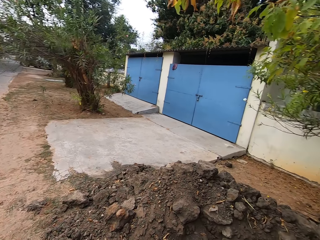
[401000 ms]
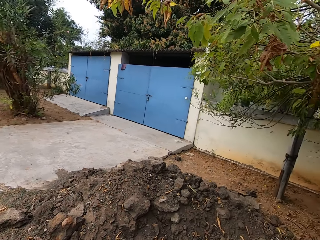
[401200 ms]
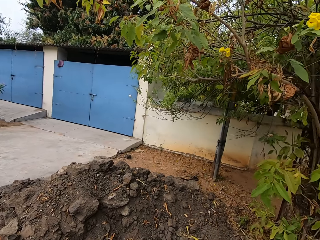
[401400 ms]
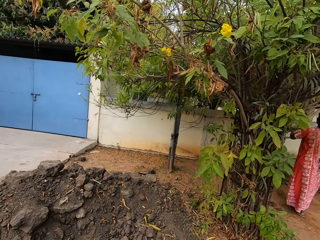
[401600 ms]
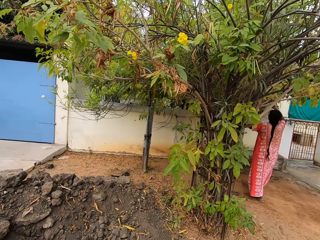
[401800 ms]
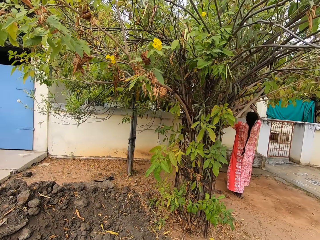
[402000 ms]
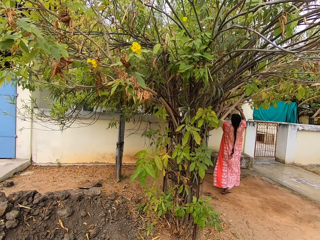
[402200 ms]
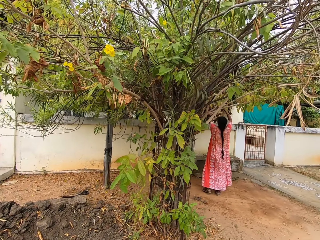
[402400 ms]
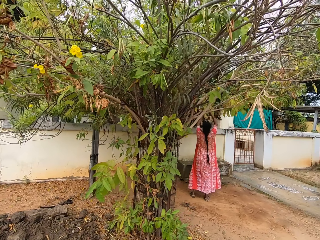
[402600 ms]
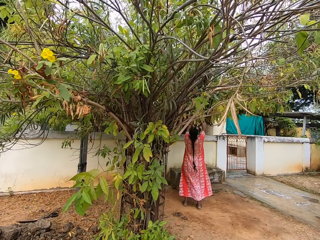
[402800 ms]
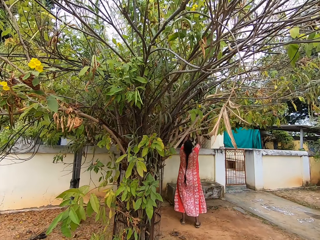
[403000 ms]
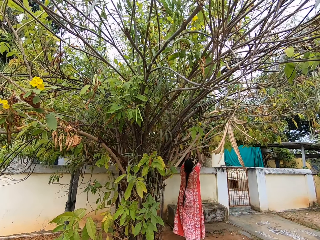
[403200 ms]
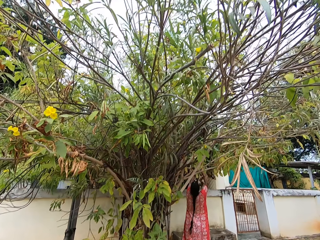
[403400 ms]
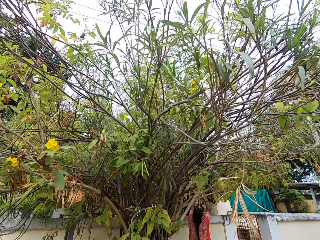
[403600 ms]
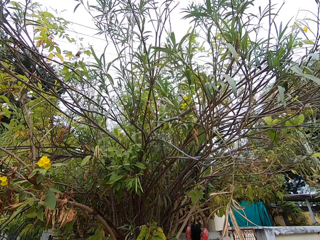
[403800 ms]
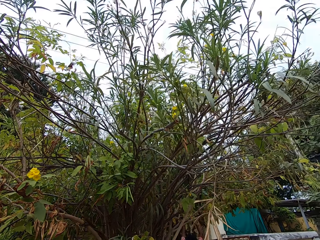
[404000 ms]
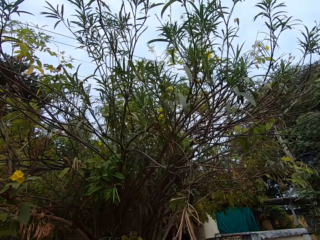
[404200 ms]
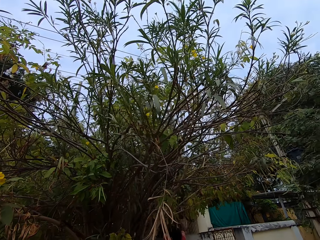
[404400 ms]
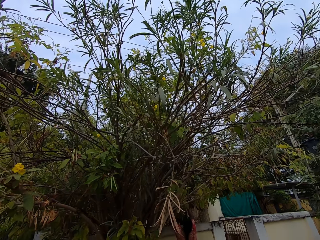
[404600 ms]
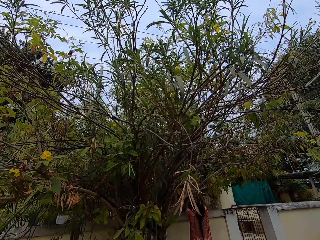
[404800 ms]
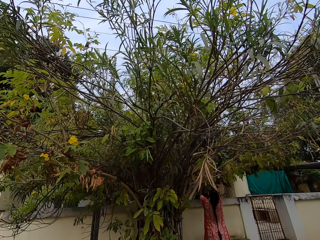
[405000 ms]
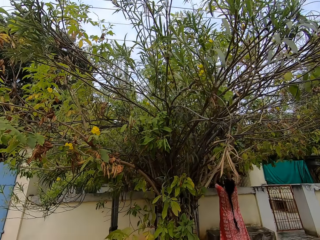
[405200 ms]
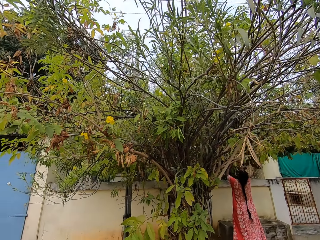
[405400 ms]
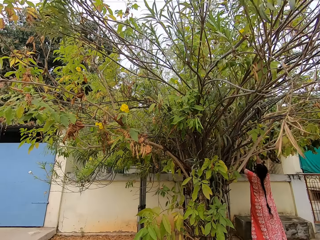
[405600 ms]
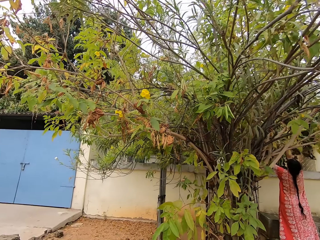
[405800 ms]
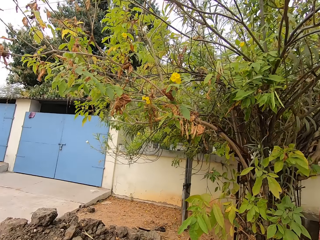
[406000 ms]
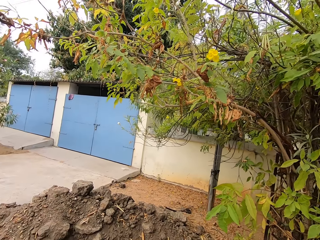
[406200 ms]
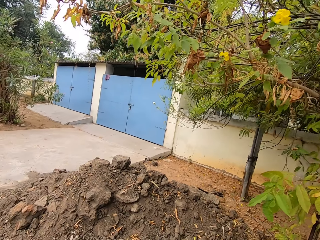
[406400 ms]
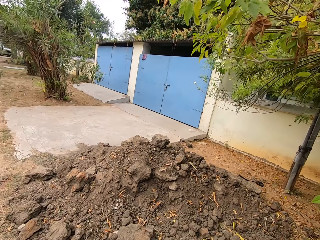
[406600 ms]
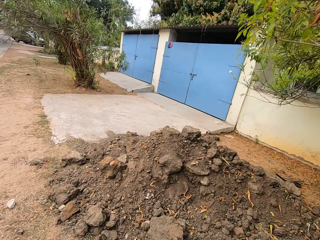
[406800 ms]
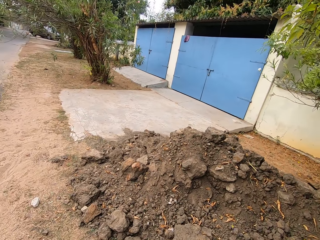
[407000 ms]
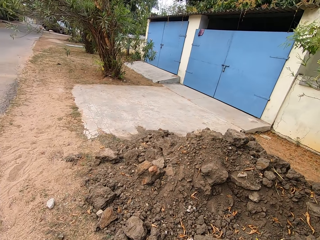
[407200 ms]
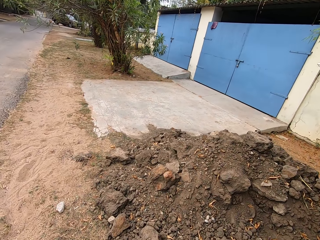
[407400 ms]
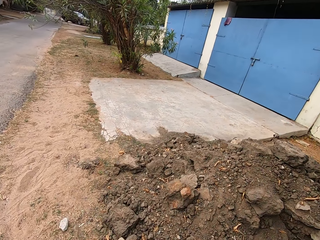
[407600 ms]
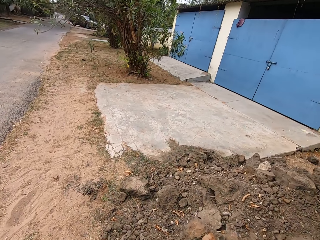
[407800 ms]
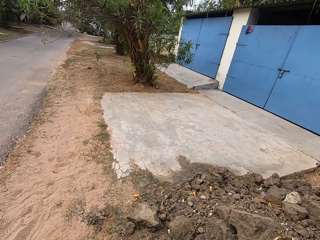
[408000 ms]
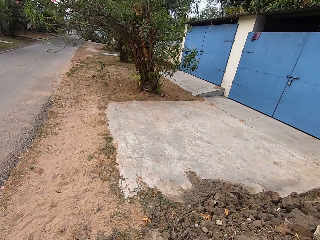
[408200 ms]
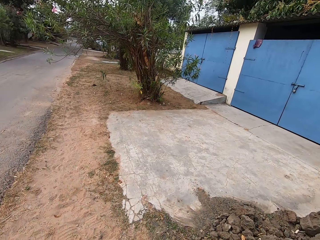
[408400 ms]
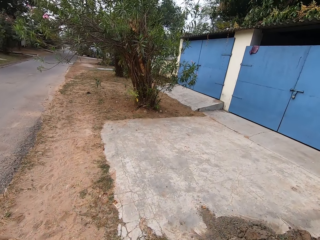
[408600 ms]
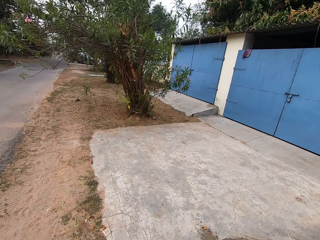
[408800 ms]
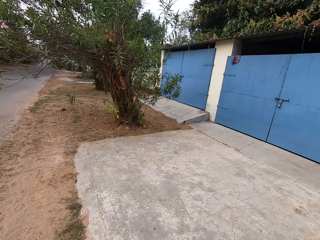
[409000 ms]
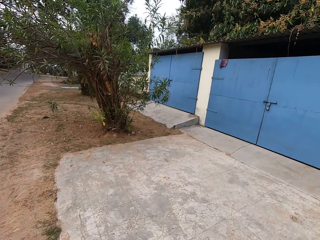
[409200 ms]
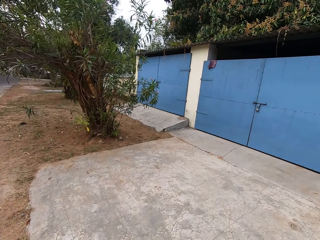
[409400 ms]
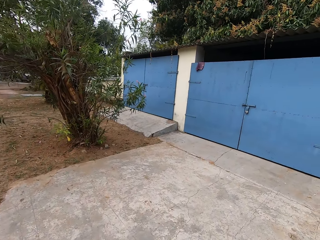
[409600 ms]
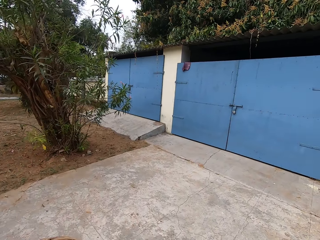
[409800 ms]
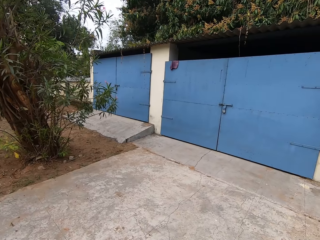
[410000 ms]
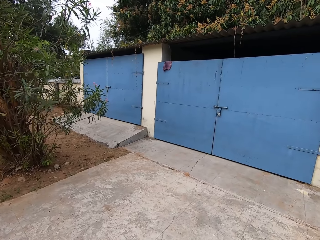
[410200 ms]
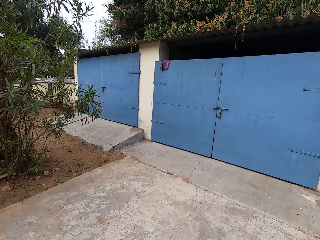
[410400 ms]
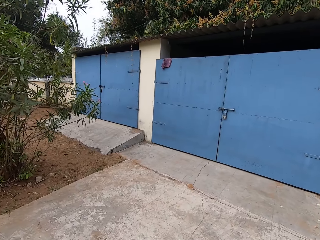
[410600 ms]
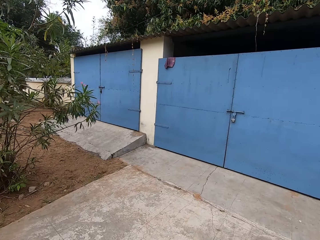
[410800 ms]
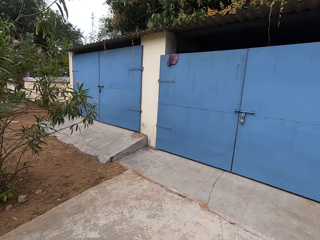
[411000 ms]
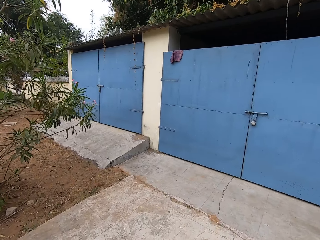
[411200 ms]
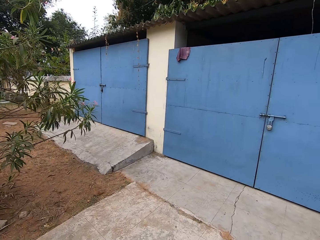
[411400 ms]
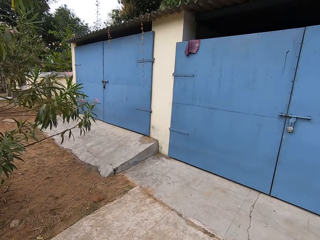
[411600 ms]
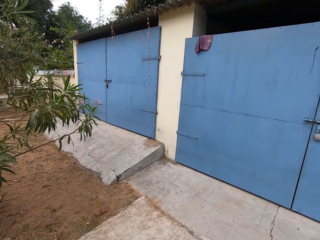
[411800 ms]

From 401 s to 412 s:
A person plucks flowers on the tree. The camera wearer walks on the pavement.

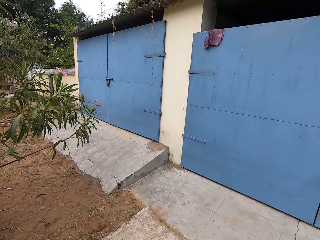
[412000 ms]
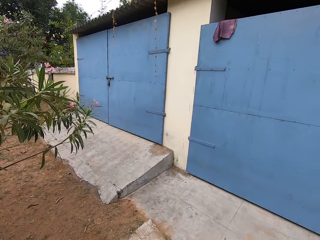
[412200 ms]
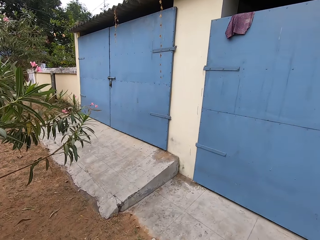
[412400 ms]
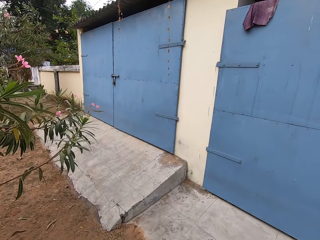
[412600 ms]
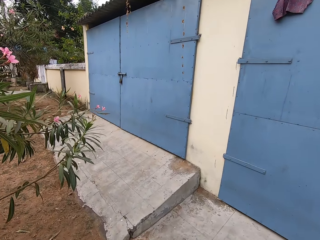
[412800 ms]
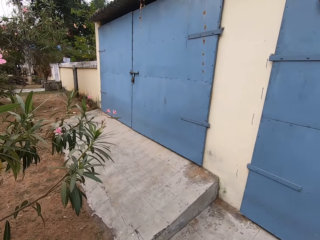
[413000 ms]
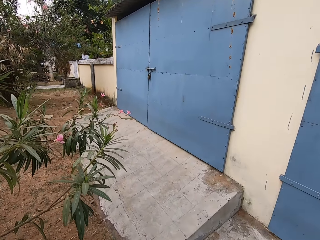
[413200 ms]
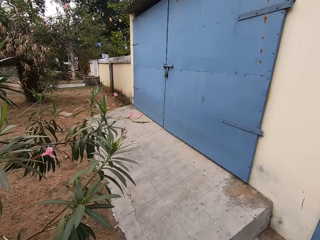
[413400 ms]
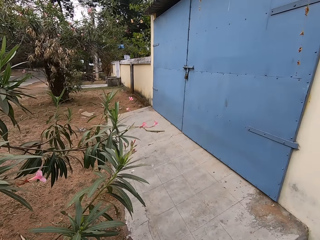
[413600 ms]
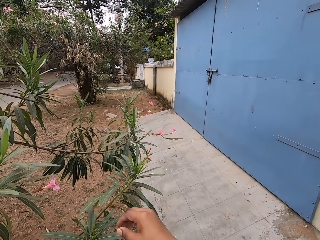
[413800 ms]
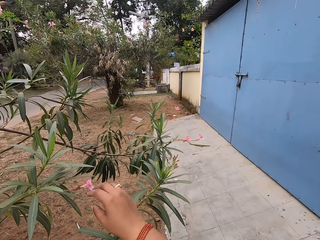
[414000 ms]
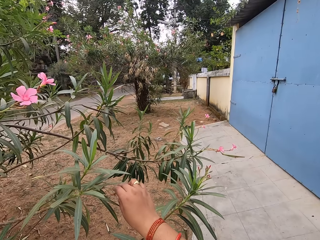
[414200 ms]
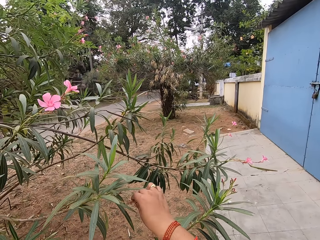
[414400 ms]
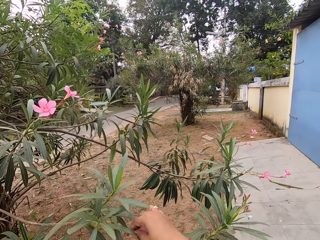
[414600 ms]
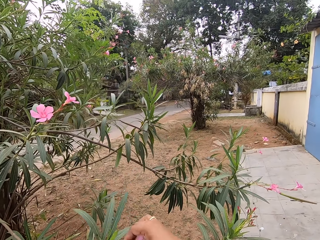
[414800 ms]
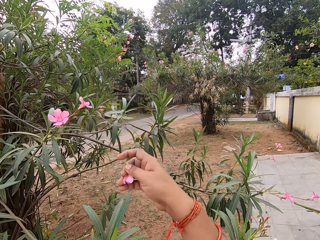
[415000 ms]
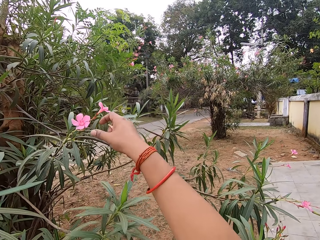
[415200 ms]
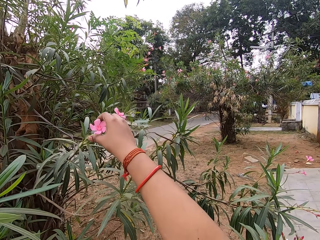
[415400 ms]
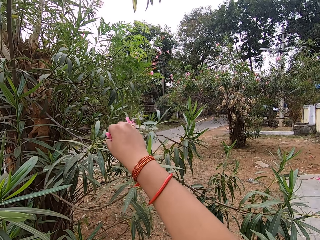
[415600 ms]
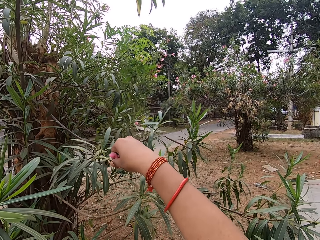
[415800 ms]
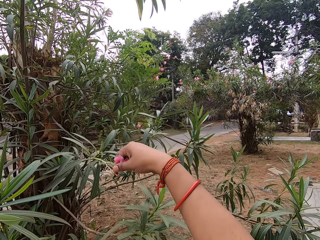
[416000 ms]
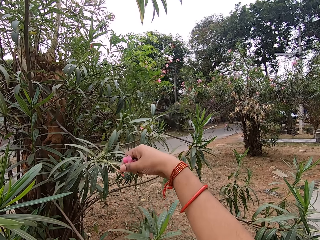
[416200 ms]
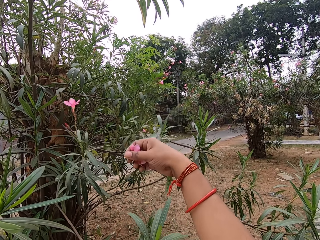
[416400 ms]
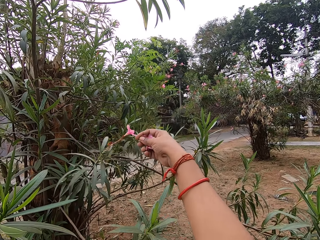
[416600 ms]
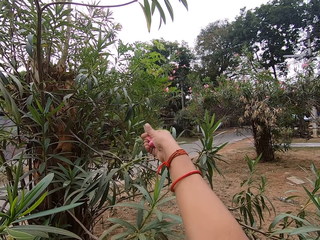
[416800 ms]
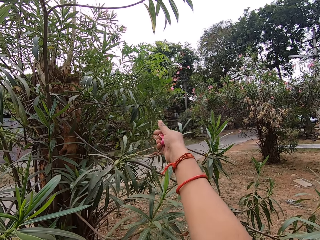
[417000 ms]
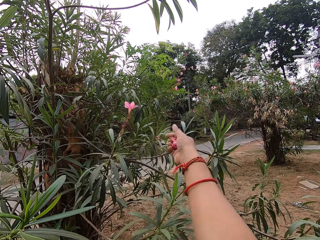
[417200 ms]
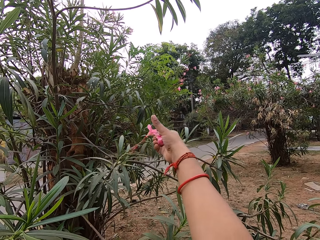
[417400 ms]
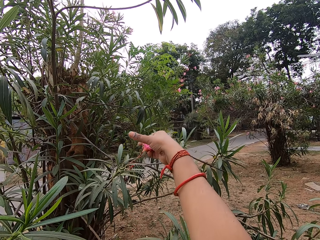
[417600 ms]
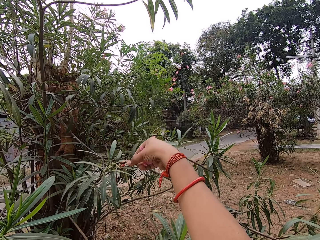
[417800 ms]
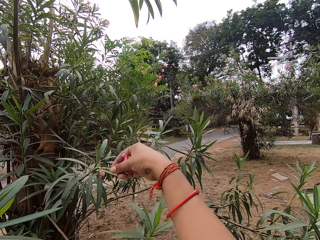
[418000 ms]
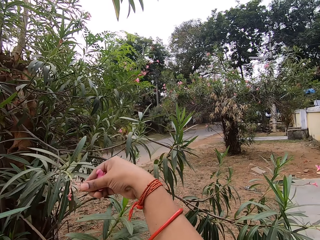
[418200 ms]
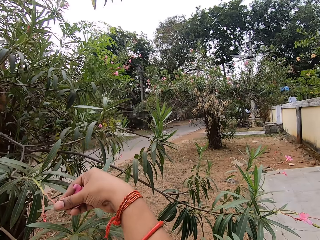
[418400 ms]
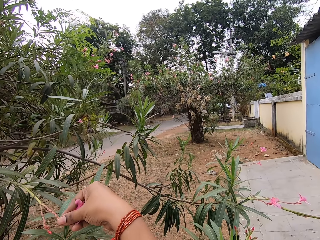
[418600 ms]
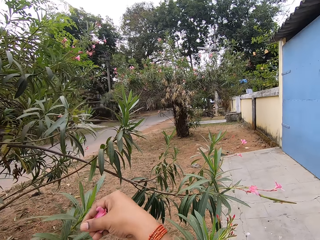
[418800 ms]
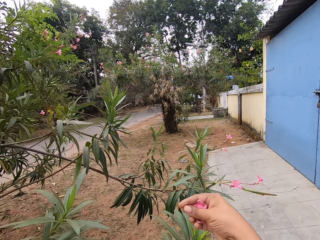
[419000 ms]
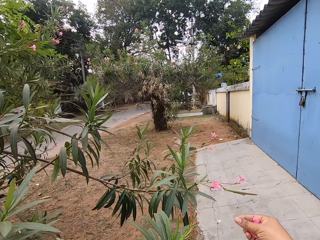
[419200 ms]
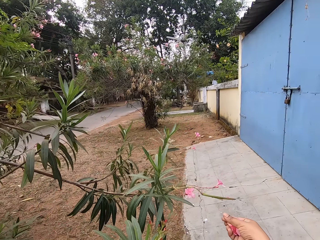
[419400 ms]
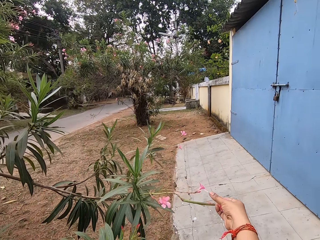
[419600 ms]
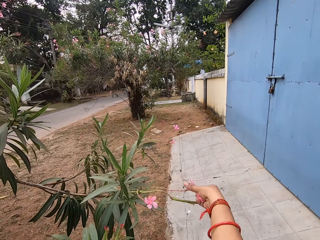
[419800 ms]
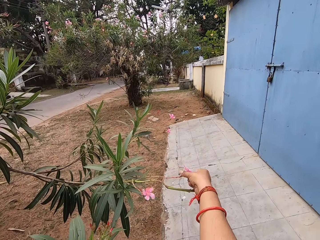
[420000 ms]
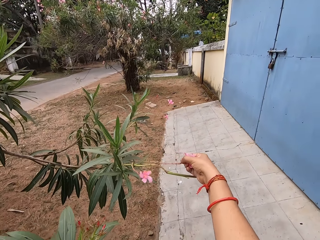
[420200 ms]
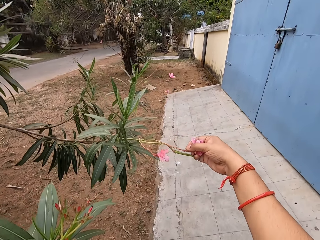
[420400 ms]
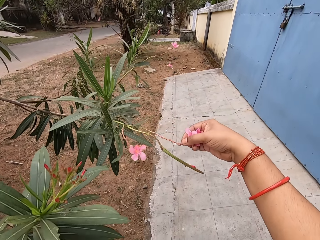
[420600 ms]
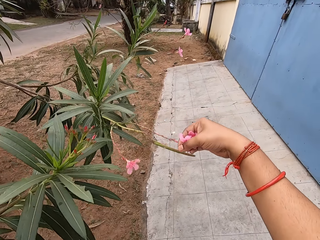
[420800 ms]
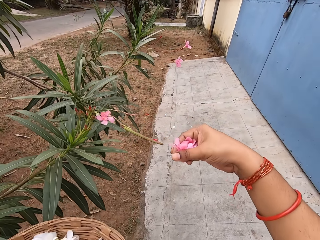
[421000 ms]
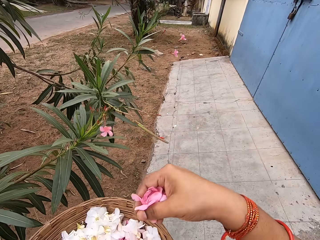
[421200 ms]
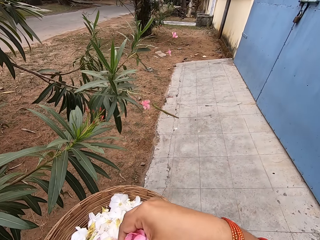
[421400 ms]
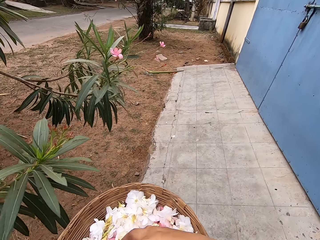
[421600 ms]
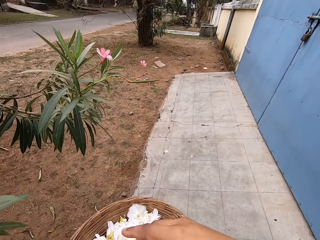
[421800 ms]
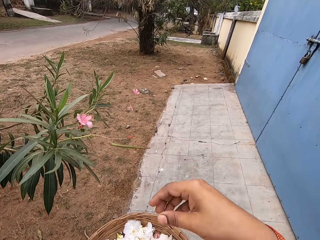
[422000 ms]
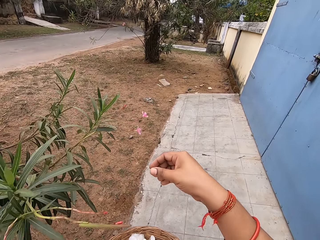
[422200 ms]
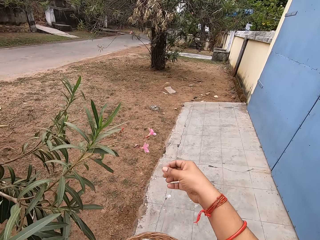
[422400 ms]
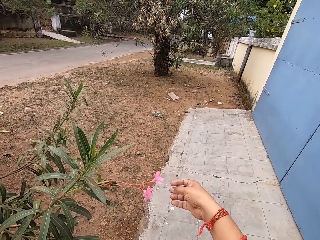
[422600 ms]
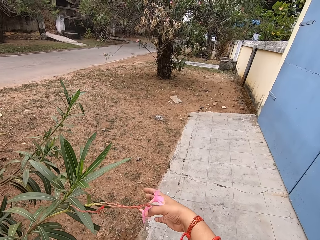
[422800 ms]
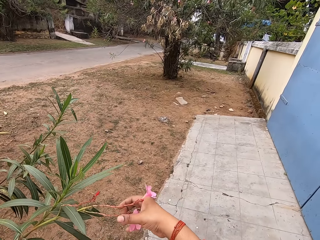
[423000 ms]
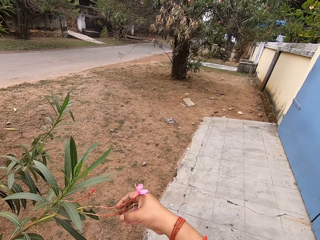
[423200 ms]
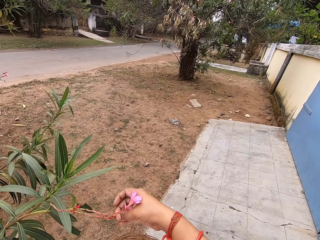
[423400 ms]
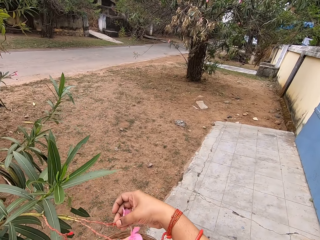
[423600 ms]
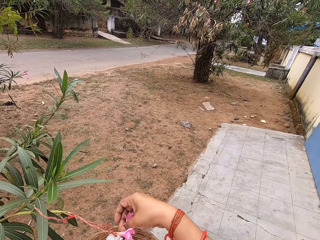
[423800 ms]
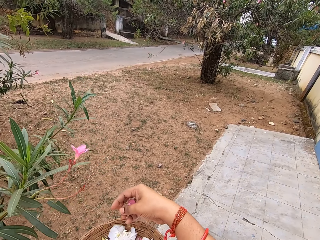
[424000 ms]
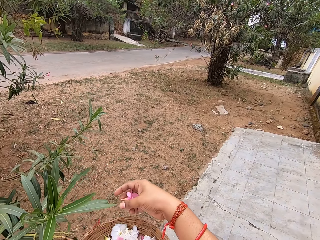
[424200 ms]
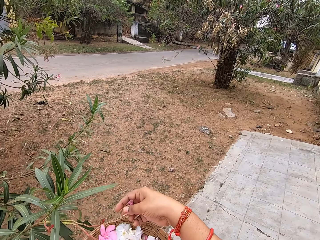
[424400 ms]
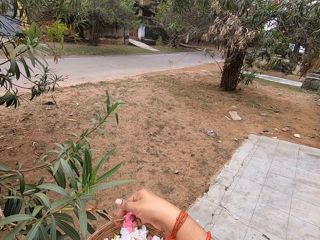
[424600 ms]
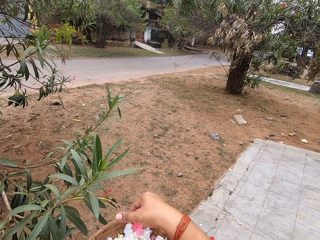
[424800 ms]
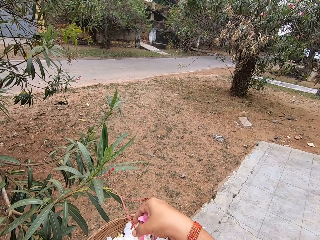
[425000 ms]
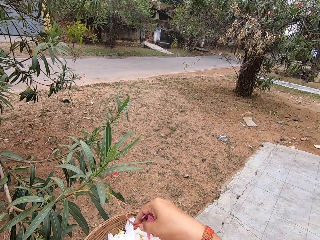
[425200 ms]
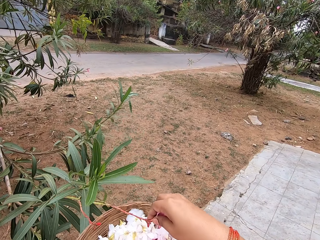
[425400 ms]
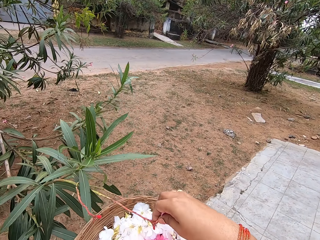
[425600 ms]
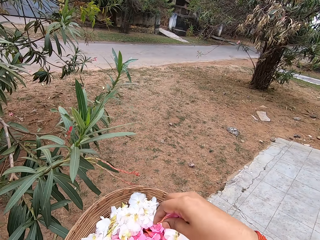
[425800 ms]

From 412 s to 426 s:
The camera wearer touches the flower on the tree. They pluck the flower. They touch the flower on the tree. They pick flowers from the tree. They touch the flower on the tree. They pluck the flower. They touch the flower on the tree. They pluck the flower. They place the flowers in the basket. They touch the flower on the tree. They pick flowers from the tree. They touch the flower on the tree.
